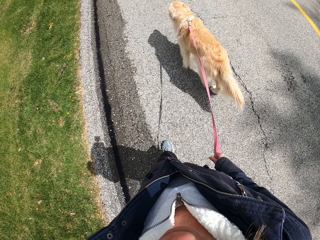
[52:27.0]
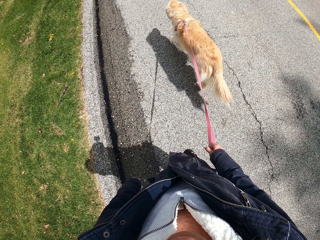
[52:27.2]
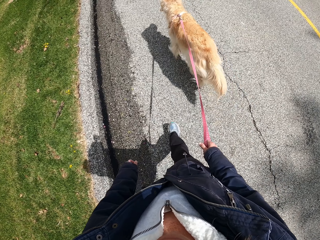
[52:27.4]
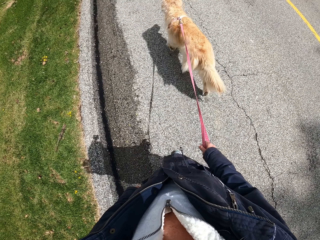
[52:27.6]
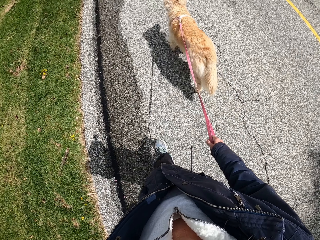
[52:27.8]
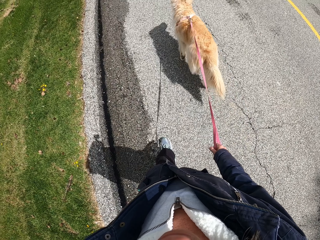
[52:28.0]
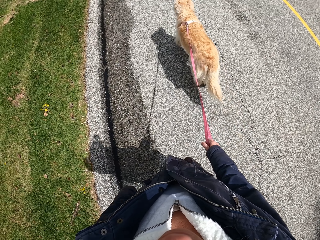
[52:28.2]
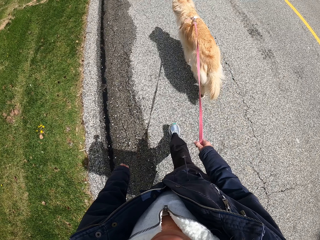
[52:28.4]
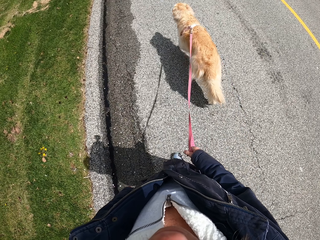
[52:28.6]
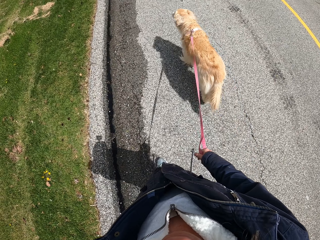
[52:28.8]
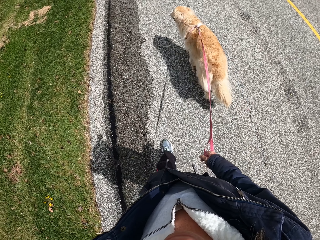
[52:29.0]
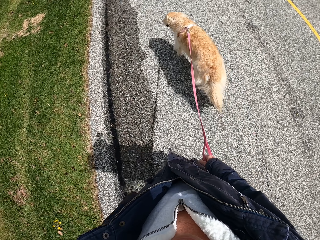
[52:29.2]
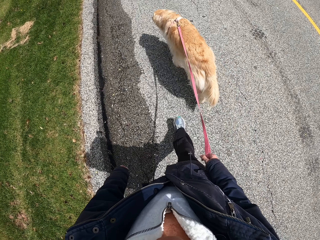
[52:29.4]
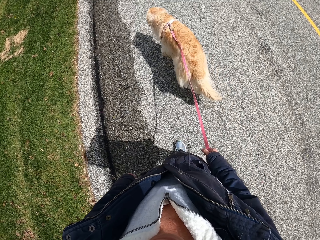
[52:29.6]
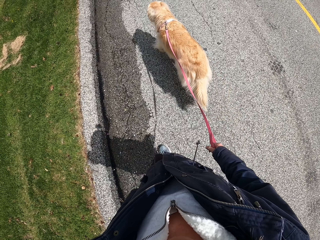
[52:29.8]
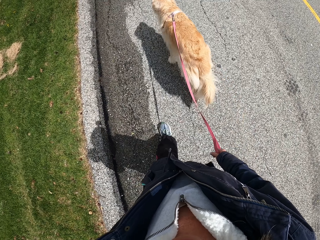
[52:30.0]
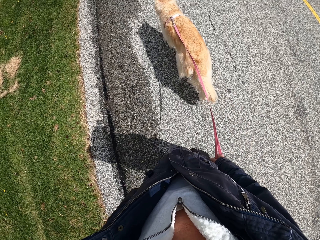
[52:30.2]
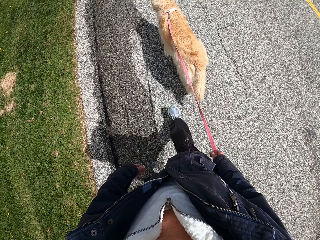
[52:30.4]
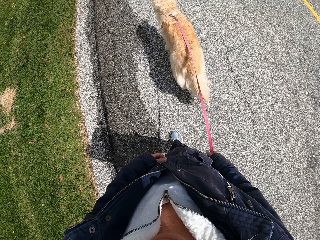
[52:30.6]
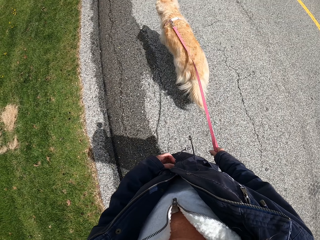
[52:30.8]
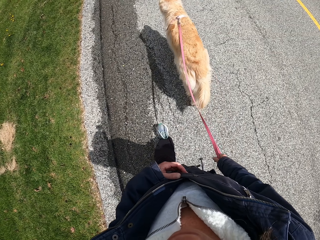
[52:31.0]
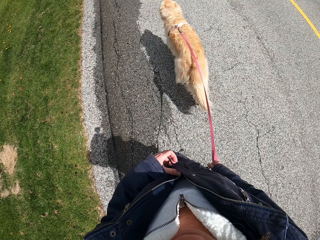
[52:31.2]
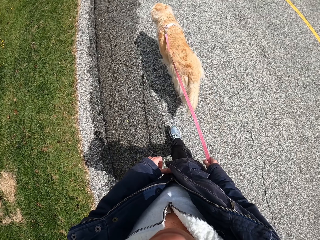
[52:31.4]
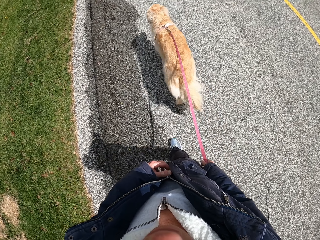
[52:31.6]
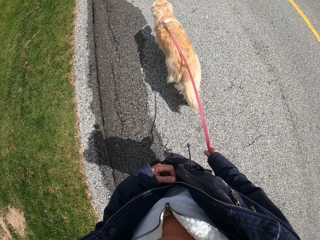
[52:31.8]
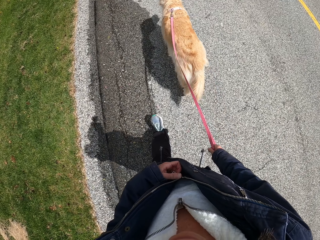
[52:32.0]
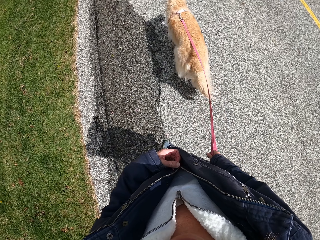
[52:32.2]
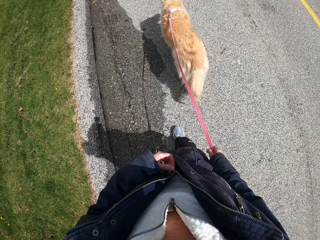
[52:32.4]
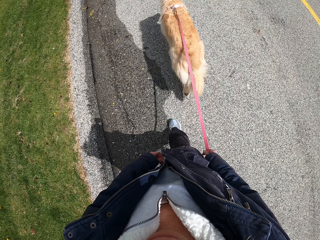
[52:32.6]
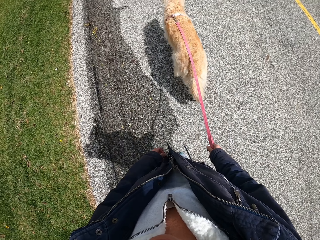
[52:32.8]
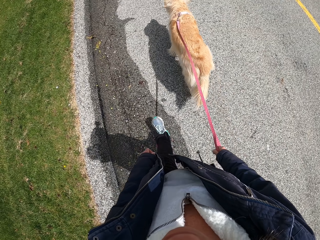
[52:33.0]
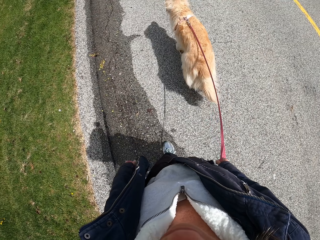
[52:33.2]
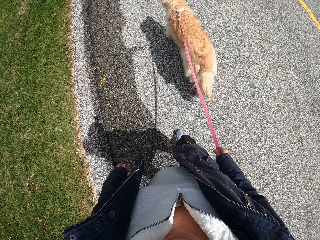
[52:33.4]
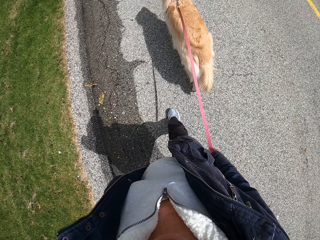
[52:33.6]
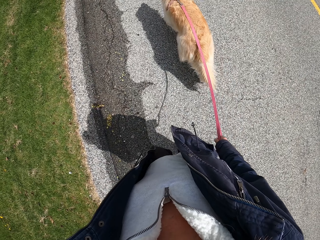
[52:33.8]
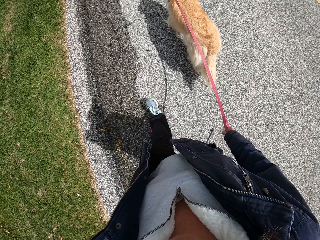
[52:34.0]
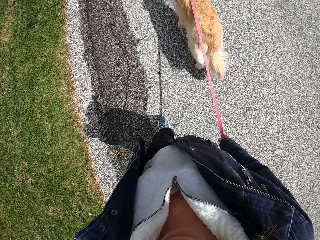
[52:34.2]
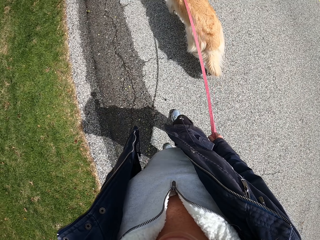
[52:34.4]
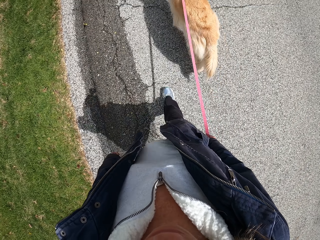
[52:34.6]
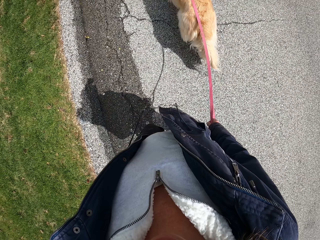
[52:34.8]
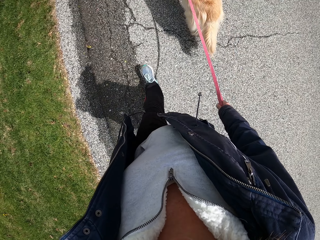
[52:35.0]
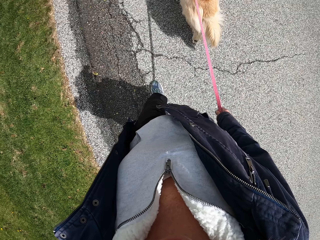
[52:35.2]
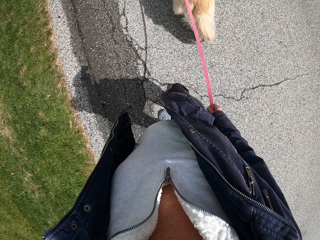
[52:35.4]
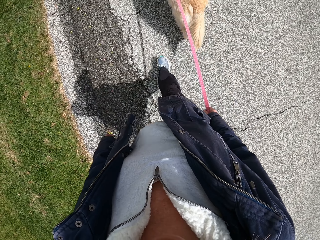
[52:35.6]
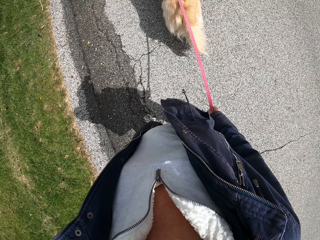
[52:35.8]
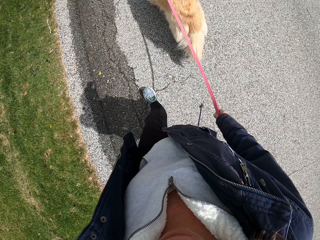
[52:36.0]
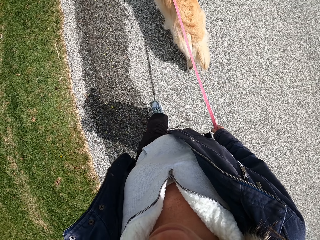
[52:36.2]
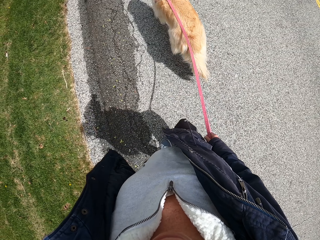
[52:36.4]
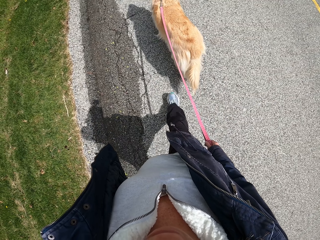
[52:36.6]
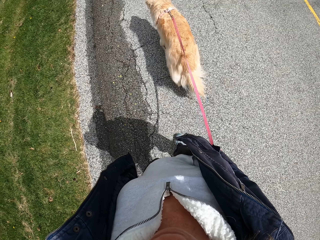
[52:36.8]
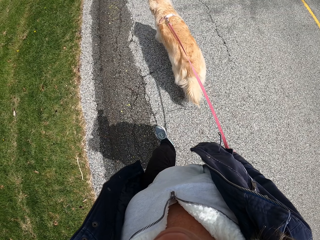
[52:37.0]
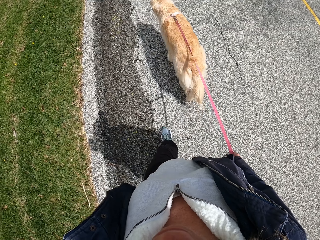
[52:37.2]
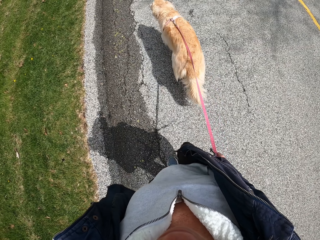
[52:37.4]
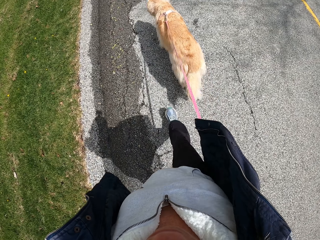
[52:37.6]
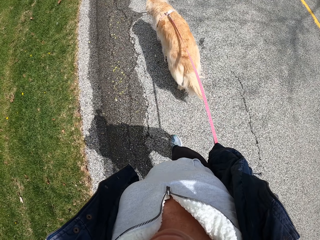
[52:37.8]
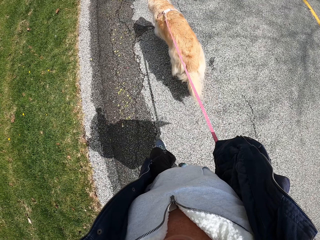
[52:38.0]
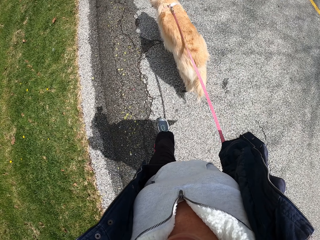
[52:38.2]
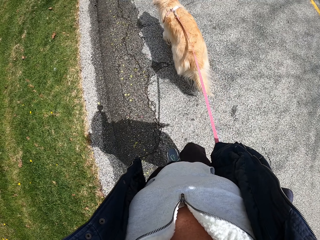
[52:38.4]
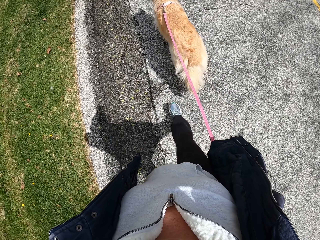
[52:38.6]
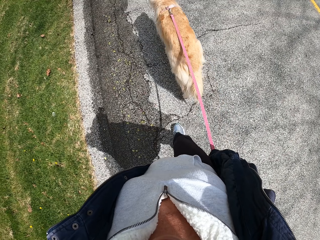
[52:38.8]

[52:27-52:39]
The camera wearer opens the jacket. They walk along the road with a dog.

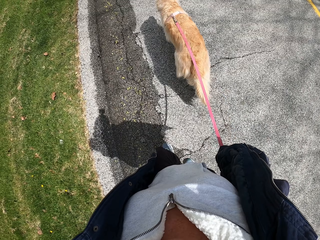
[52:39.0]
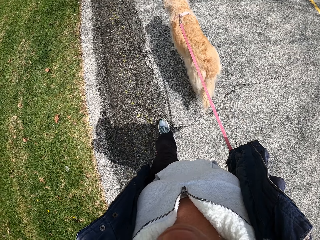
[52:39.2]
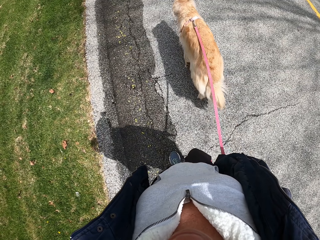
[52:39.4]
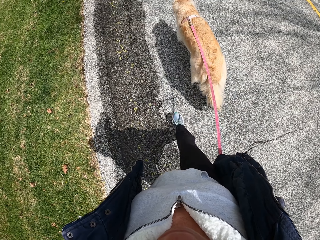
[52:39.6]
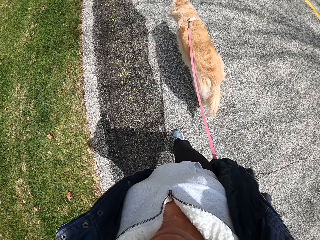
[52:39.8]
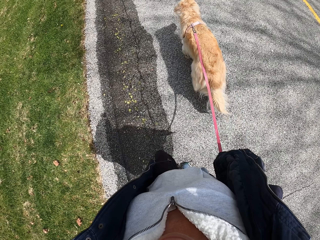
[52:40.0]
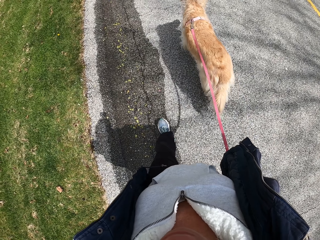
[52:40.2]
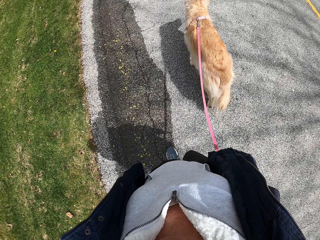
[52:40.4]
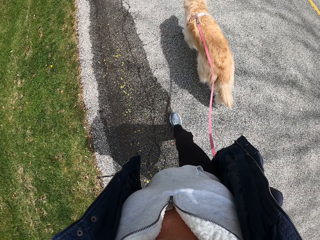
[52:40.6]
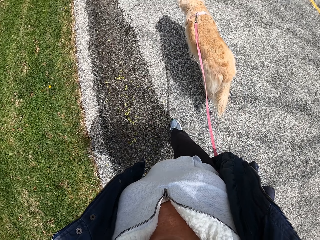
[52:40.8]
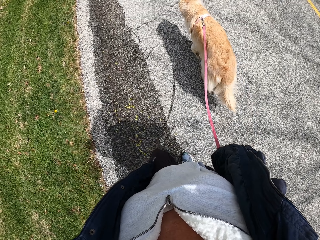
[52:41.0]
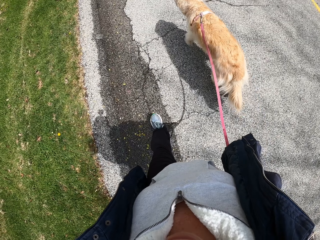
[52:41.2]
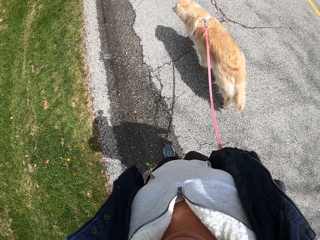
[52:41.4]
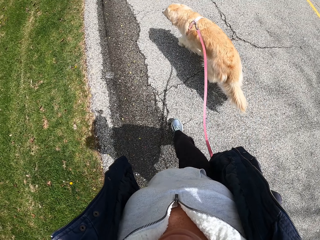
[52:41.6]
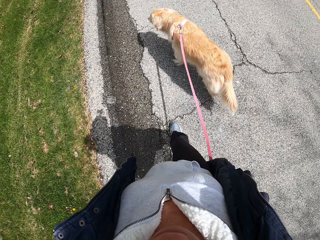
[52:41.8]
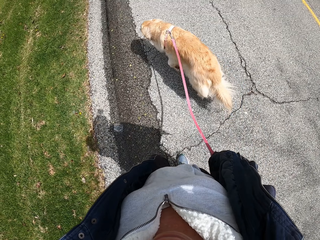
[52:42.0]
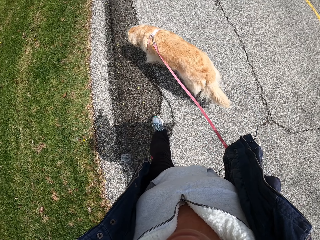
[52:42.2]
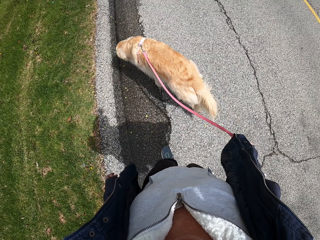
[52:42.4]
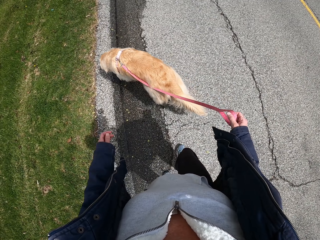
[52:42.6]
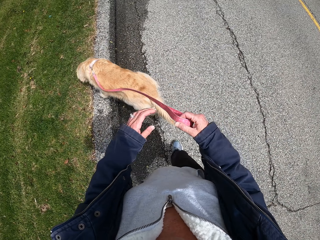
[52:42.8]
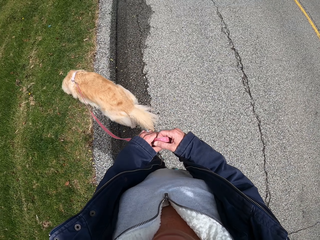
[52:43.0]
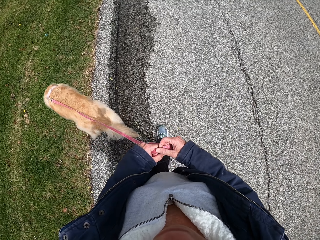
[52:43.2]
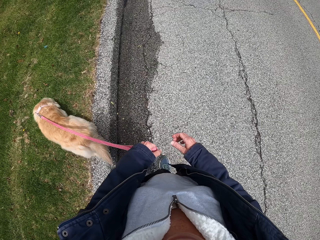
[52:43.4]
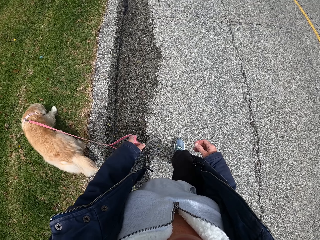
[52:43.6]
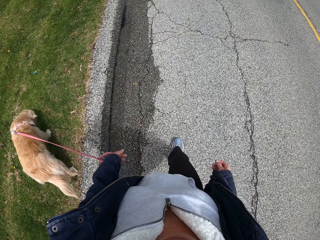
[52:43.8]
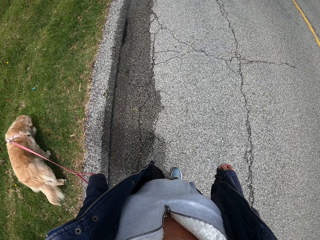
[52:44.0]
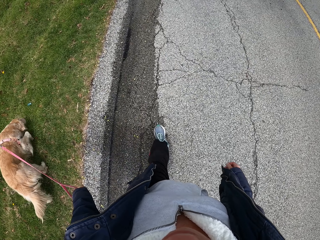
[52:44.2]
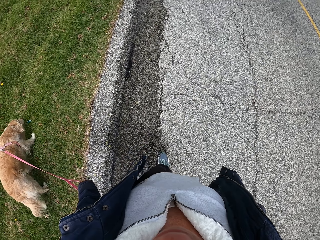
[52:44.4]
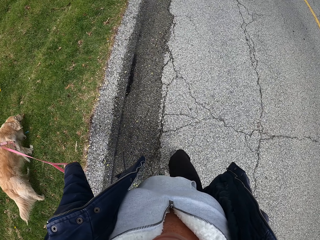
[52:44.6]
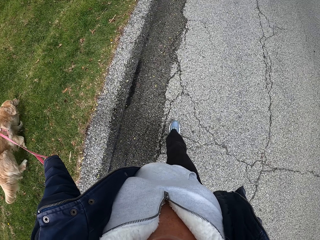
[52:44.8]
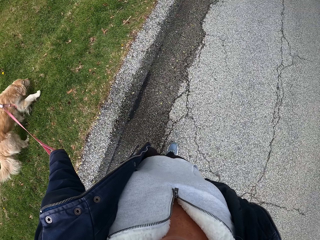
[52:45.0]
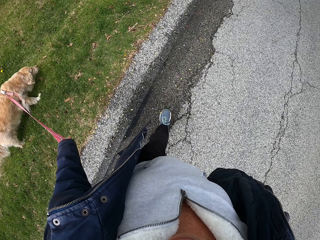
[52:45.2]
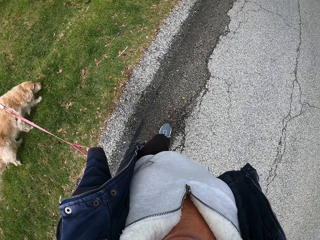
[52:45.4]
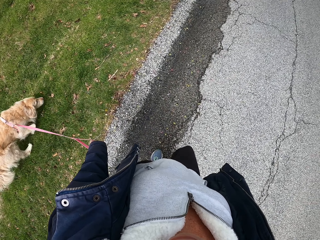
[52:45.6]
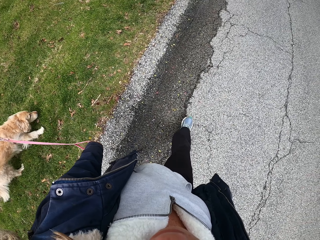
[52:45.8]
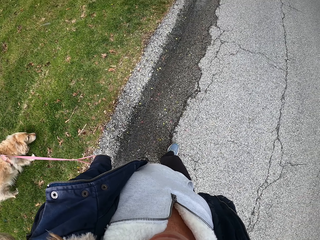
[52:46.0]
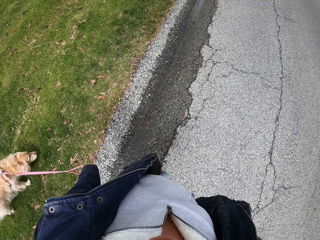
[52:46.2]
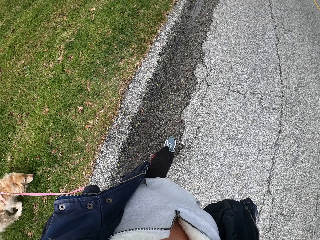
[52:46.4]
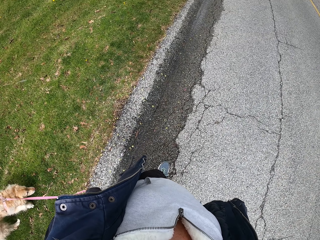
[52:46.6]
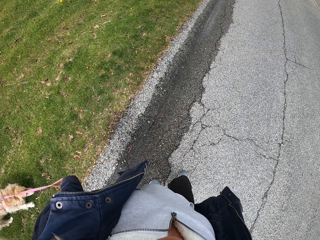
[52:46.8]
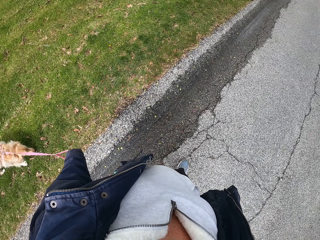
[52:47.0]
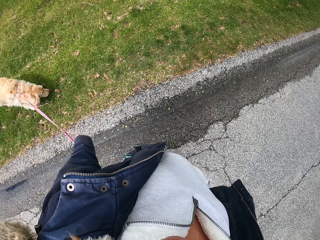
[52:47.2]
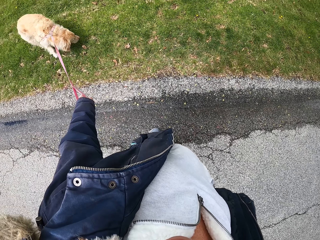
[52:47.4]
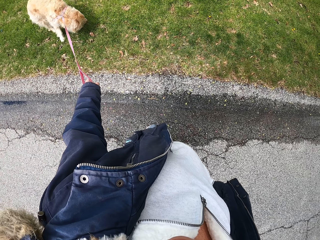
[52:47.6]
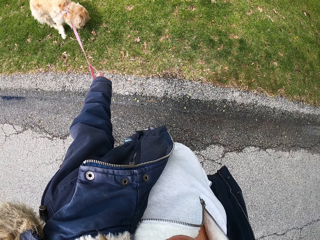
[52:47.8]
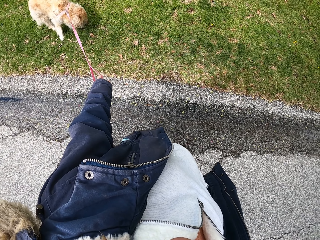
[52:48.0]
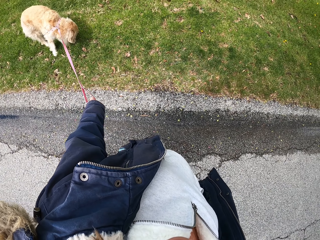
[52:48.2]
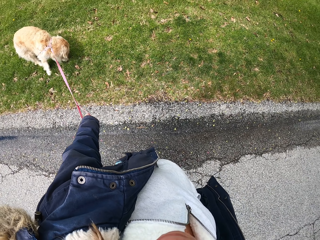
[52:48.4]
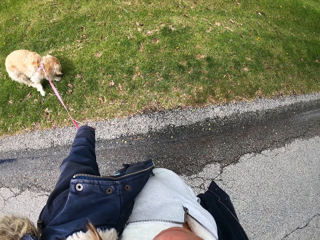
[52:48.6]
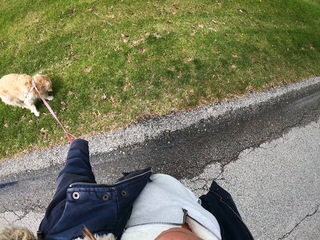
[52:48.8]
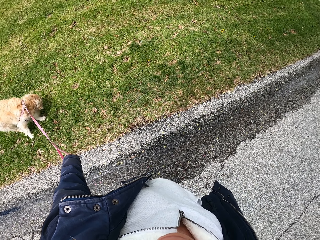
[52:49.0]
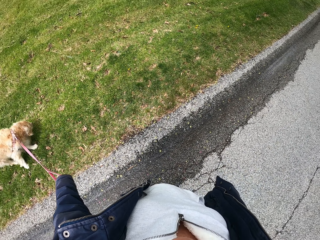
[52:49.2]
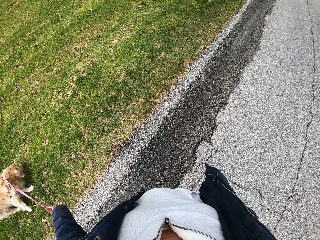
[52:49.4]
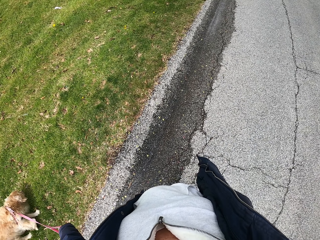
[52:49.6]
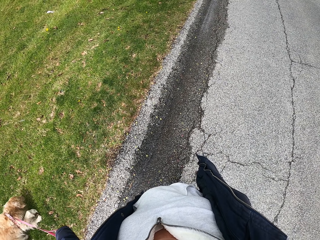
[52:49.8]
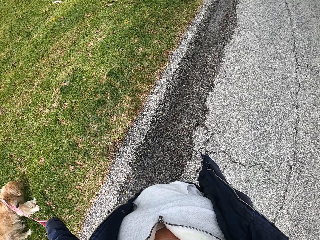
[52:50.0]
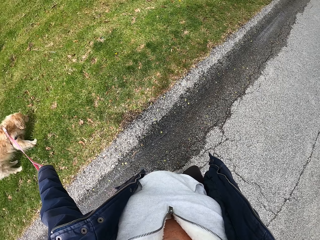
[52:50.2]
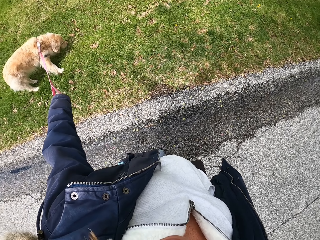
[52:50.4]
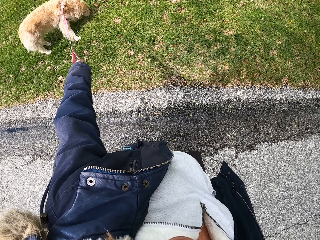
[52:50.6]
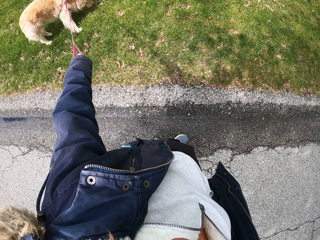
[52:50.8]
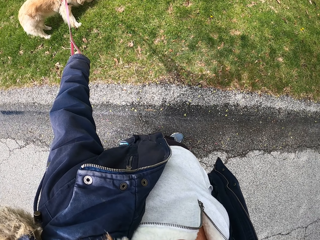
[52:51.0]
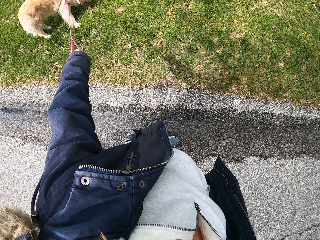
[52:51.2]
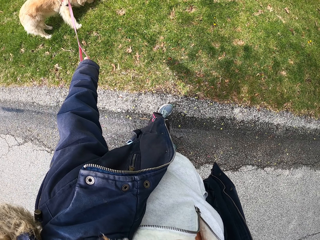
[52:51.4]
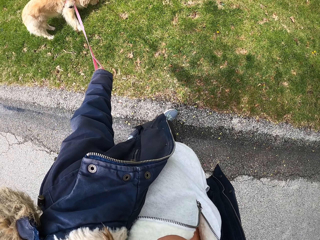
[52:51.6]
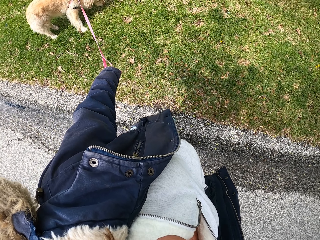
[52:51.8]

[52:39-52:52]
The camera wearer holds the dog rope with the left hand. They pass a leash to the left hand. They walk along the road with the dog. They stand on the road. They look around.
